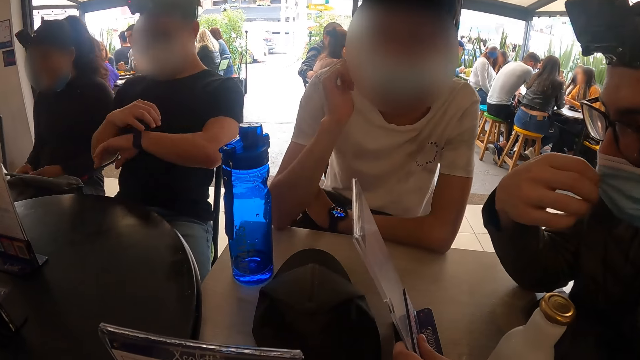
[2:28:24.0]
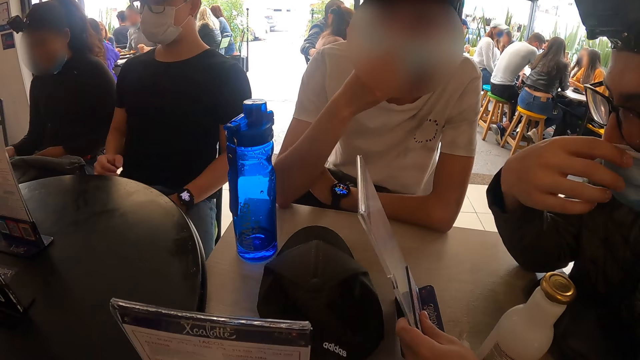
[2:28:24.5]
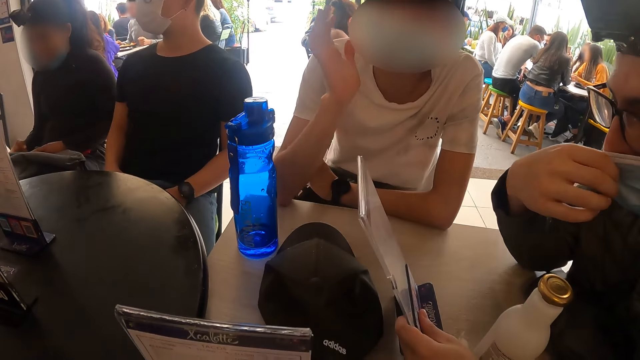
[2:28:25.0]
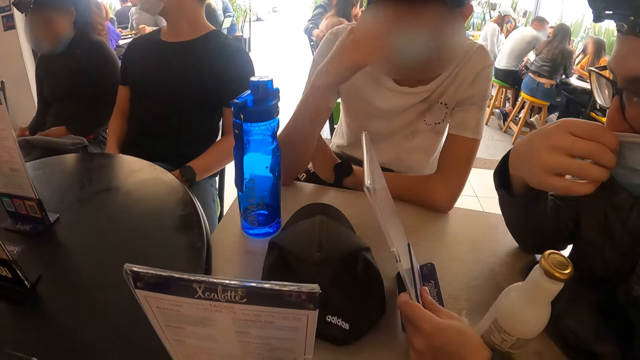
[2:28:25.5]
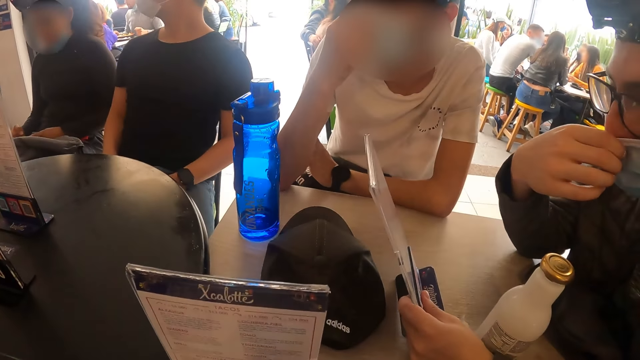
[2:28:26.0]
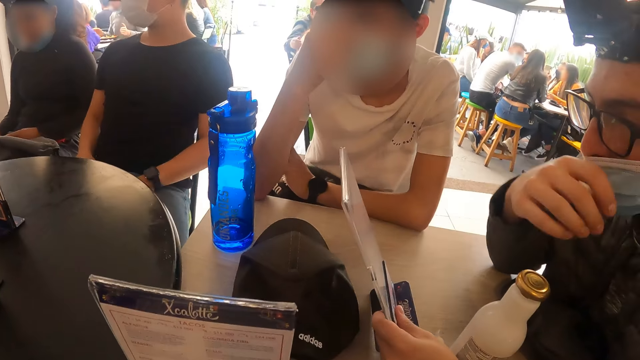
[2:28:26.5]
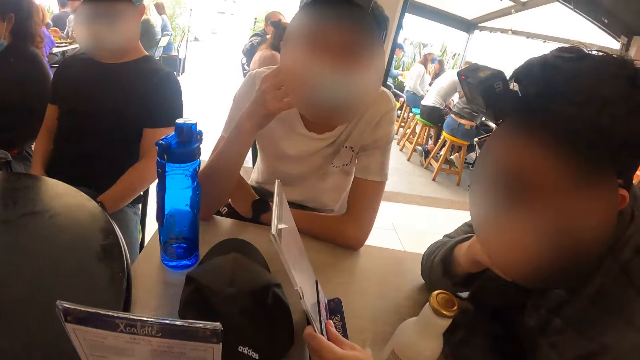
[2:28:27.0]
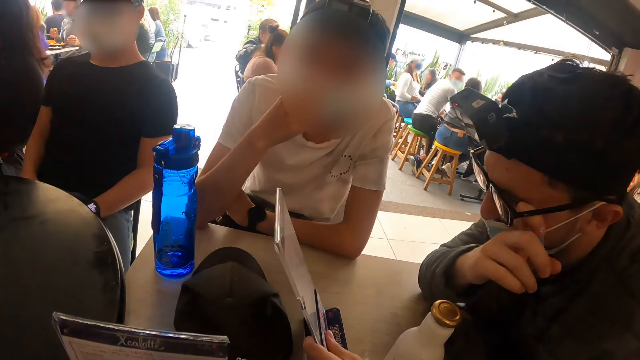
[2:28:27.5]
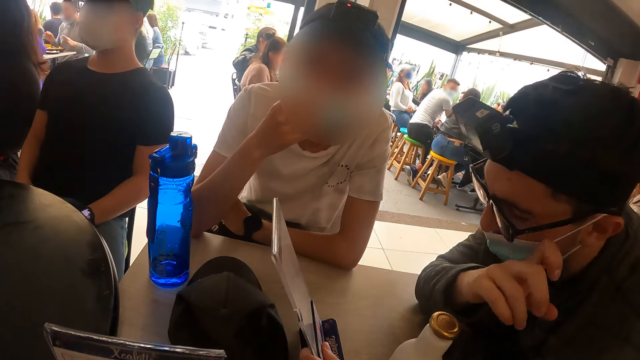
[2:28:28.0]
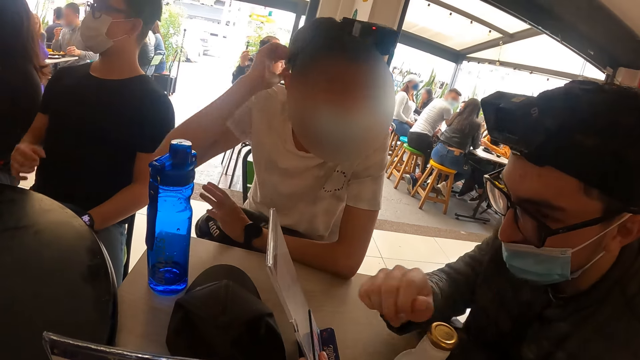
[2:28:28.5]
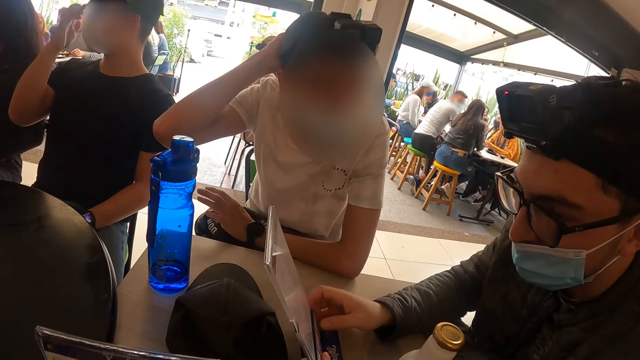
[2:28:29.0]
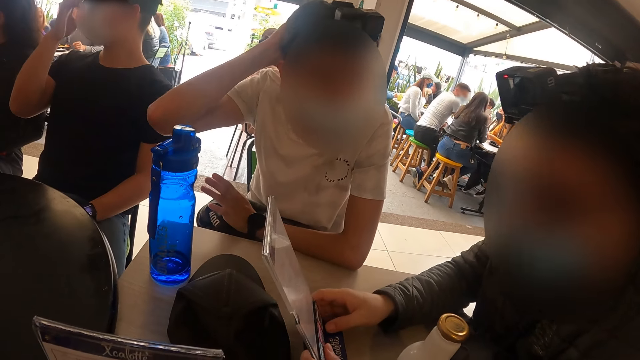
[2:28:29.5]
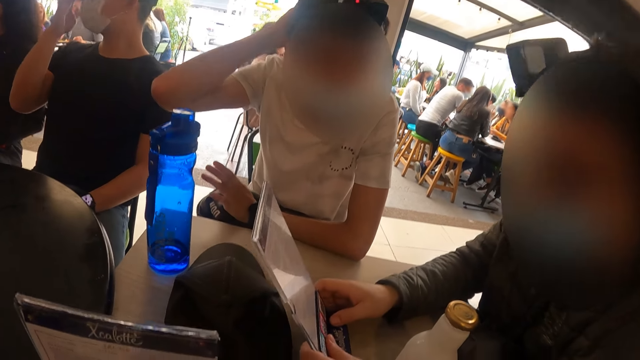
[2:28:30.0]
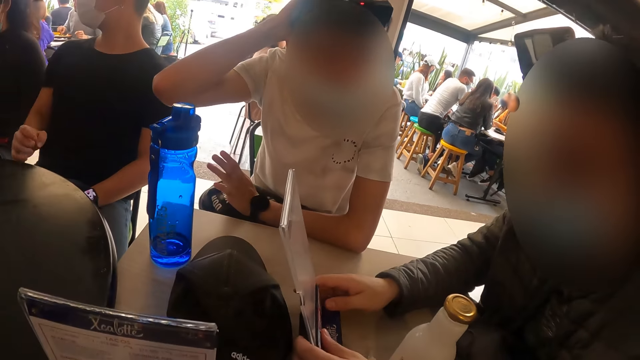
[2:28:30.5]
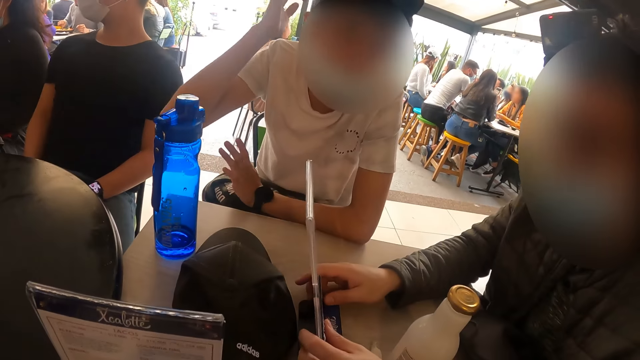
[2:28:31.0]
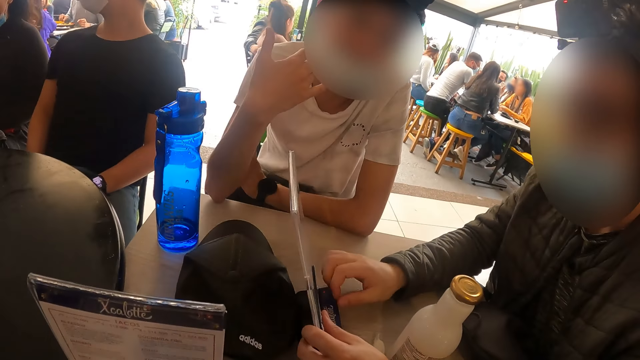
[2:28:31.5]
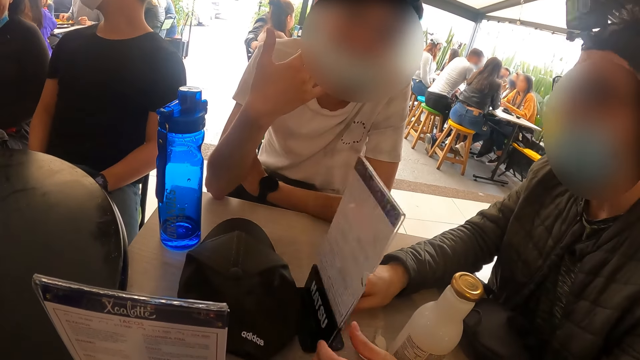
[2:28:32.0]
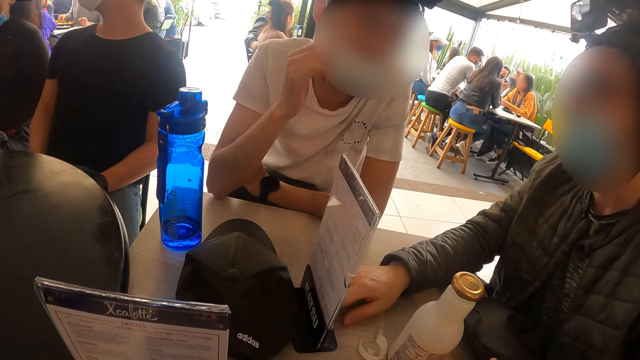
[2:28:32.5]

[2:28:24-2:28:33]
A man pulls the face mask. Another man cleans his eyes with his left hand. A third man touches his head with his right hand. The second man interacts with the third man.

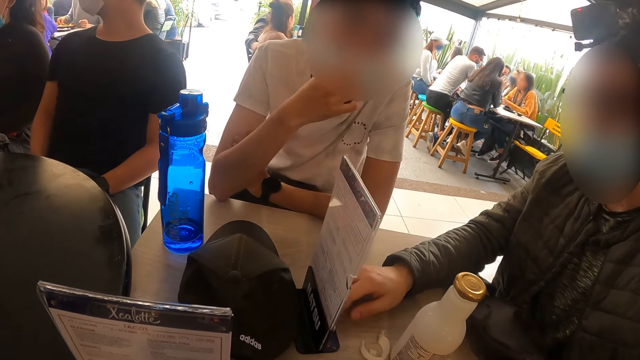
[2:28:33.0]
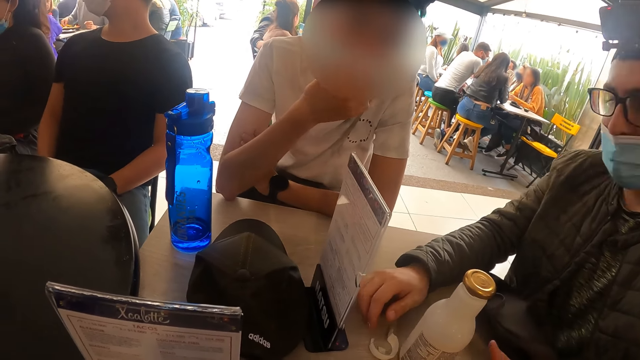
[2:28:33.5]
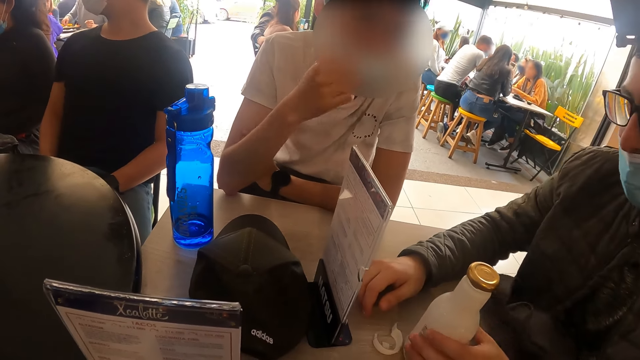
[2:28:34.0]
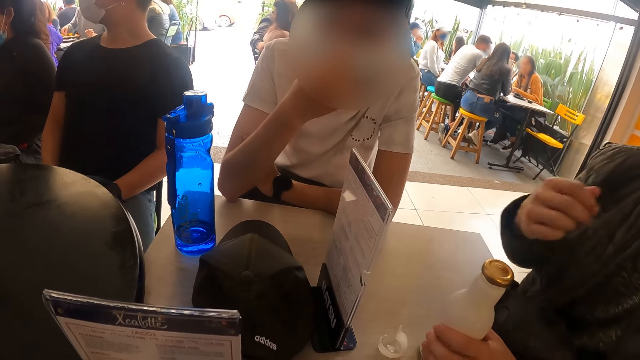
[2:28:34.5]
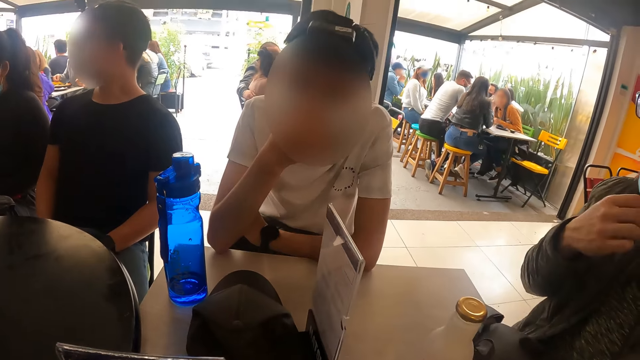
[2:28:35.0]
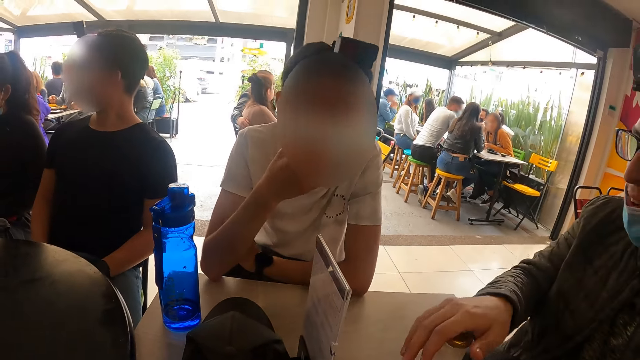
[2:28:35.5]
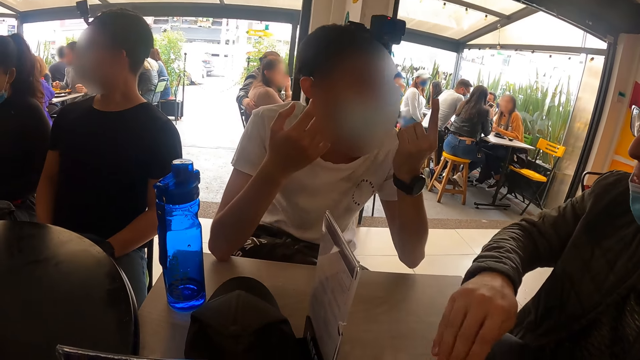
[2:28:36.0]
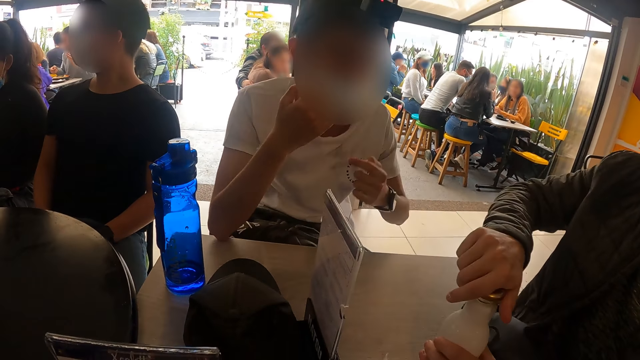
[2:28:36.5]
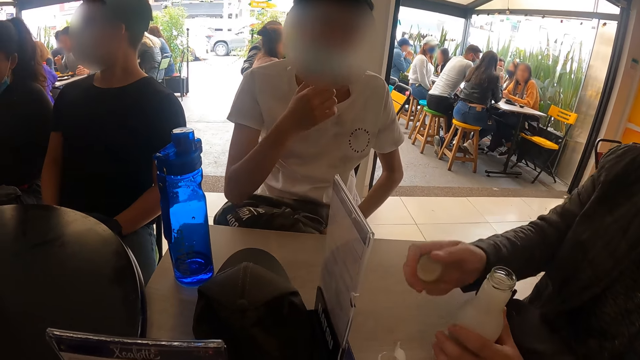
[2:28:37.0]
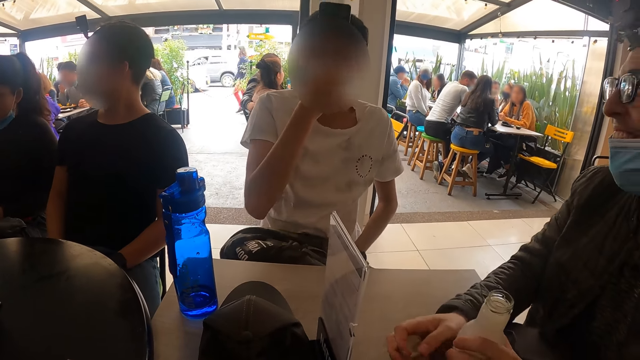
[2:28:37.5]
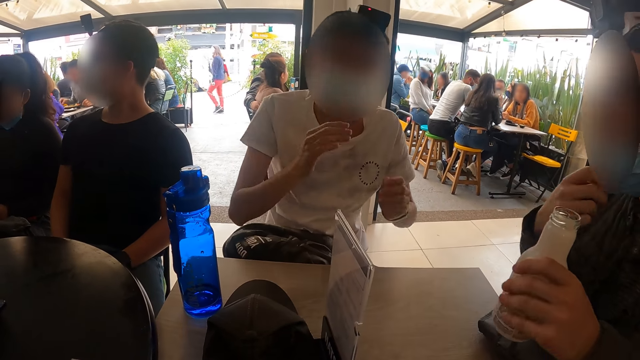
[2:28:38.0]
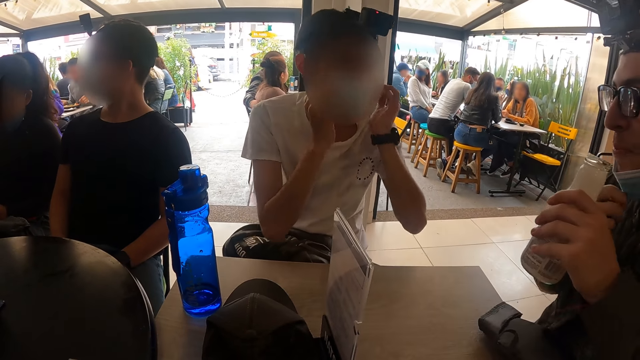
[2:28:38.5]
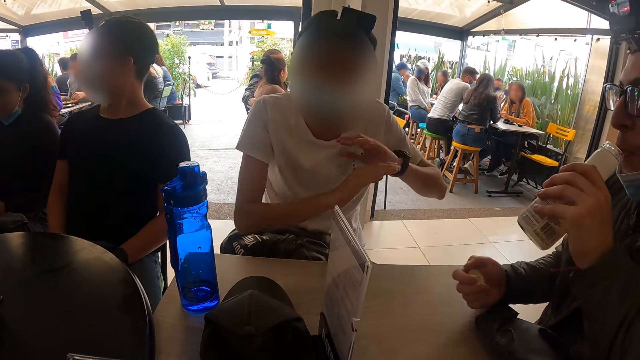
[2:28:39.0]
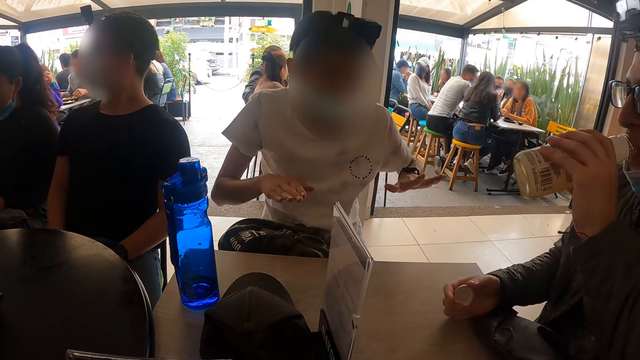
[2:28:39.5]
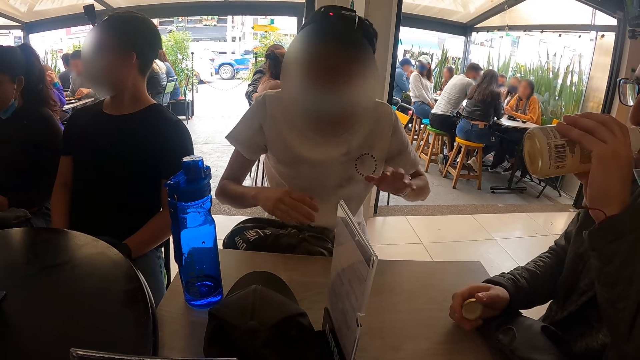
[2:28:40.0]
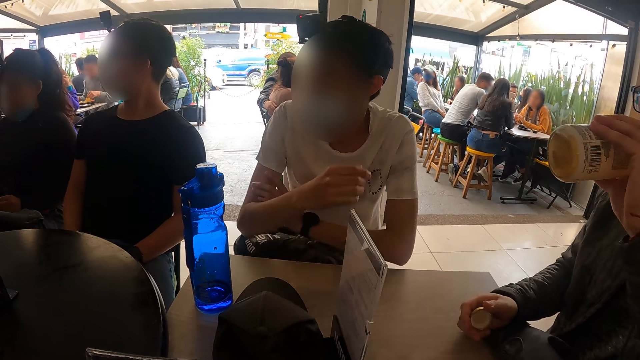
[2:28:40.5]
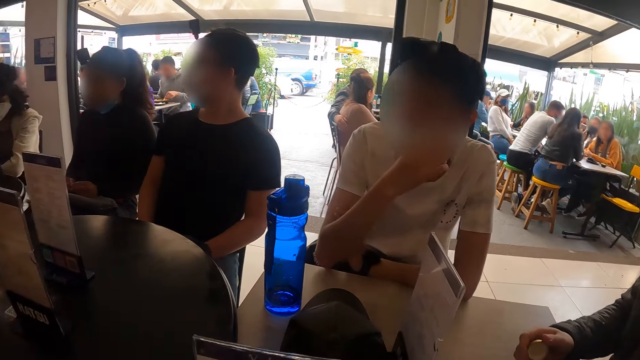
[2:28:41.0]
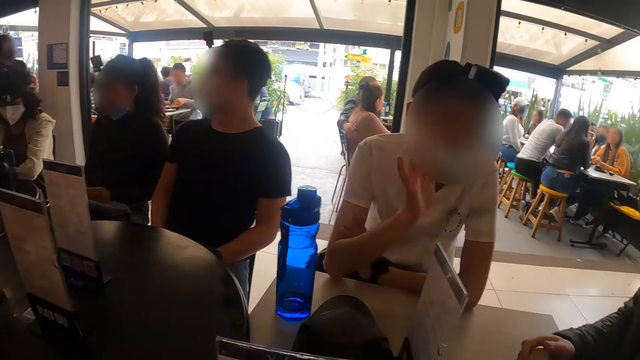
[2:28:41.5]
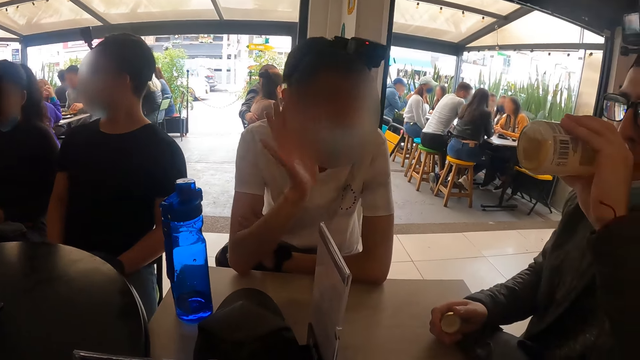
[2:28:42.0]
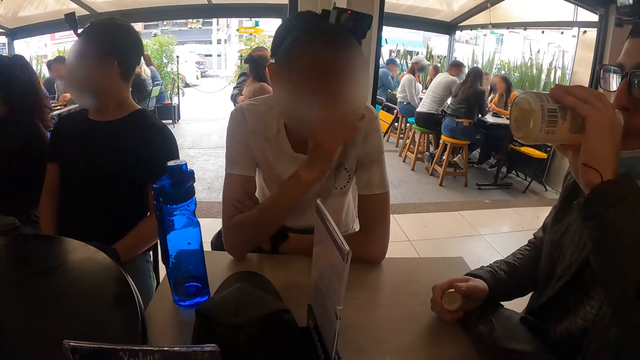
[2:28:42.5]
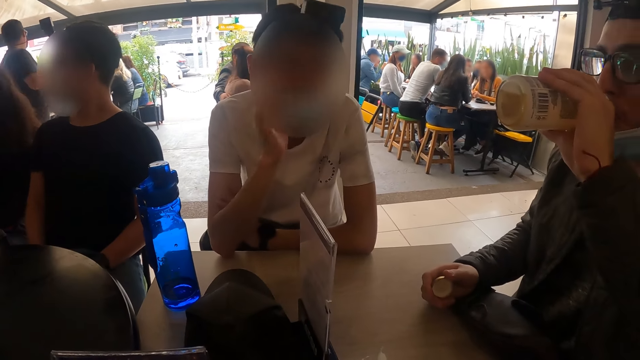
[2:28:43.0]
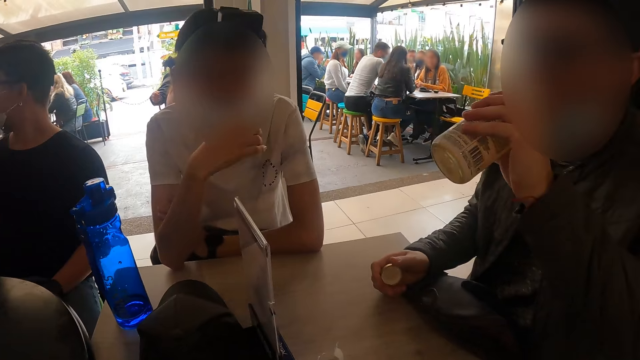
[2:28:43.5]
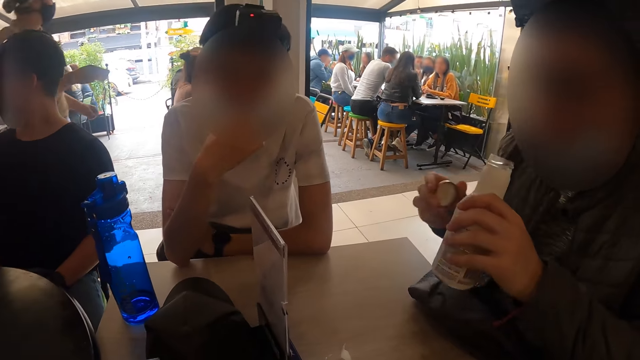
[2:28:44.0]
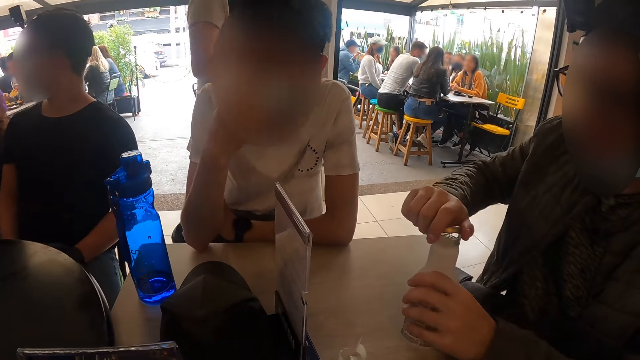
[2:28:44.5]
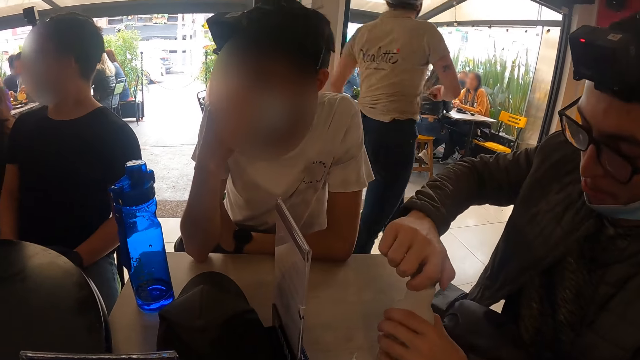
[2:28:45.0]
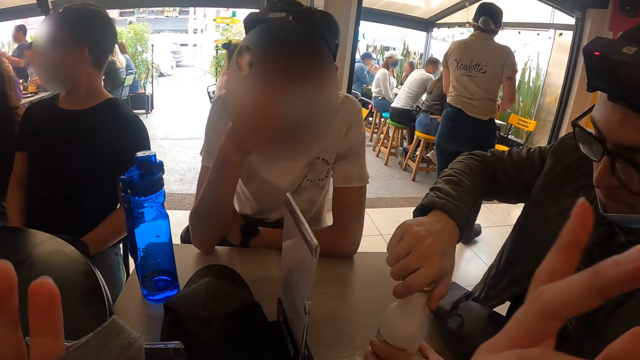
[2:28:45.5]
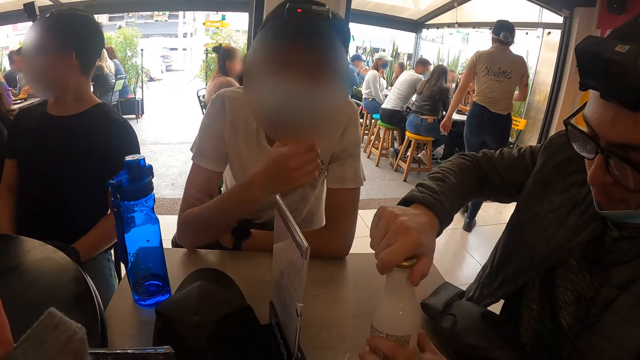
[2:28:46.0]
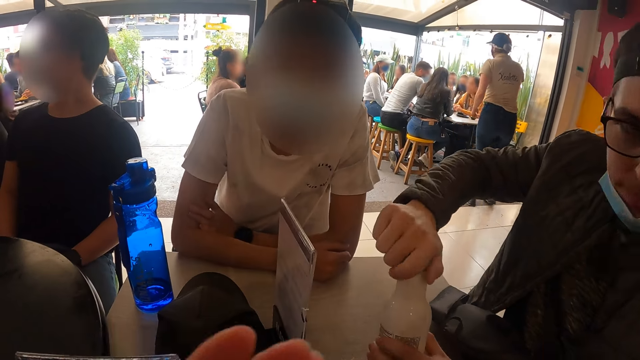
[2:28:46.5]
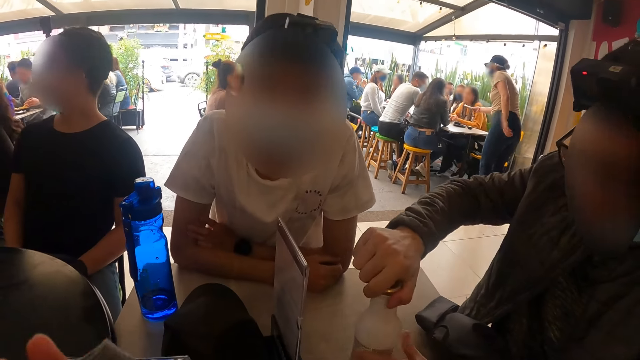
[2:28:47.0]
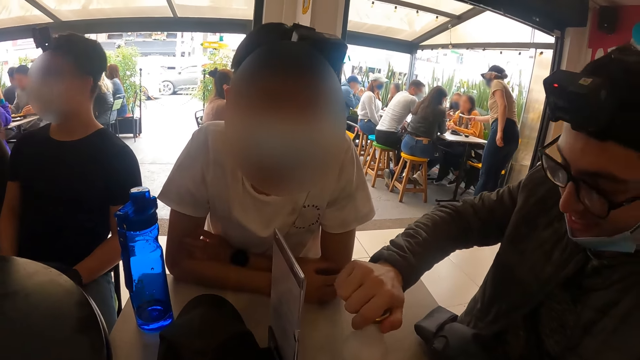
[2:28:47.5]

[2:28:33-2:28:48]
A man adjusts his facemask. The man opens the bottled drink with his right hand. Another man converses. The first man drinks from the bottled drink in his right hand. The first man puts down the bottom lid. The camera wearer interacts with the first man and the other man. The first man covers the bottled drink with his right hand. The camera wearer makes a hand gesture.
